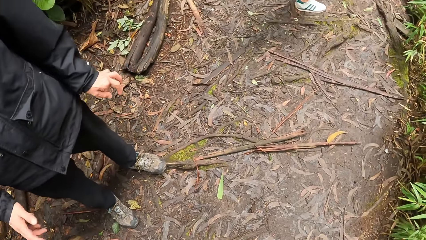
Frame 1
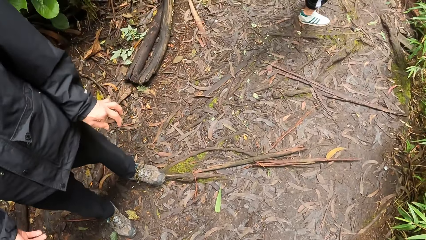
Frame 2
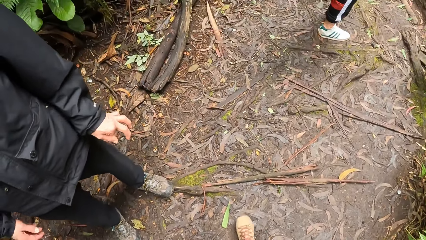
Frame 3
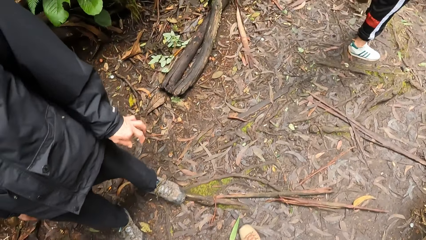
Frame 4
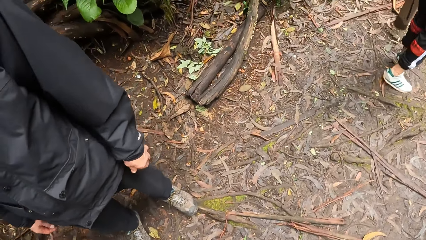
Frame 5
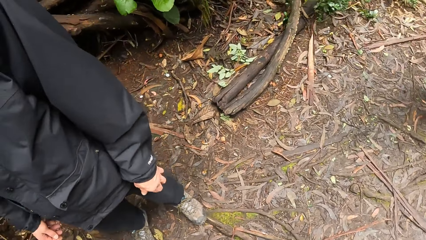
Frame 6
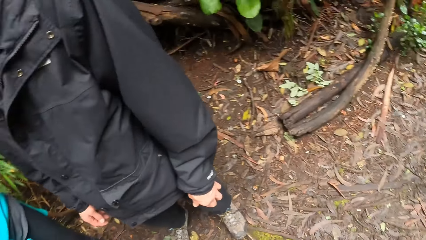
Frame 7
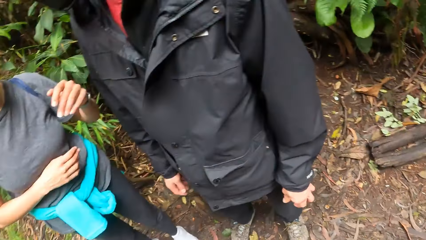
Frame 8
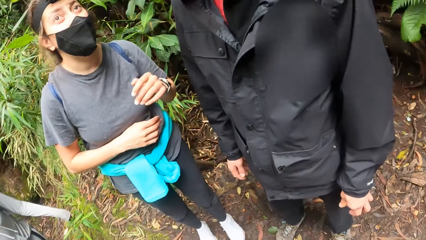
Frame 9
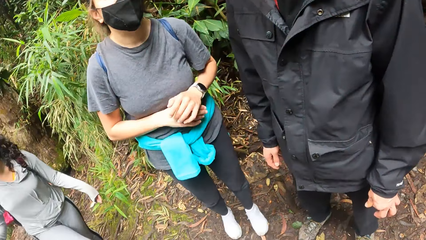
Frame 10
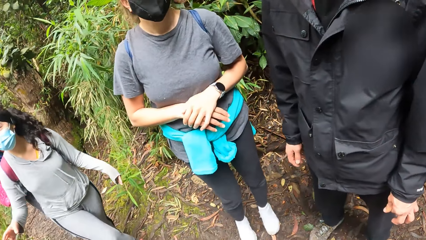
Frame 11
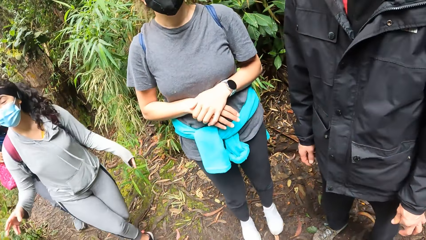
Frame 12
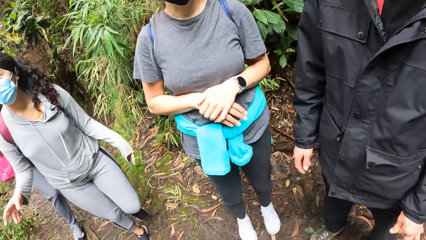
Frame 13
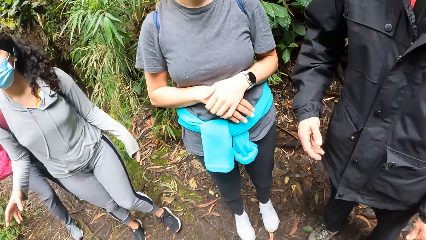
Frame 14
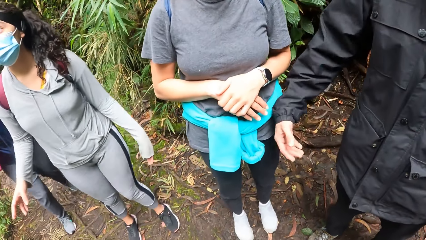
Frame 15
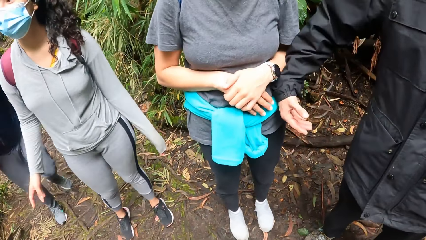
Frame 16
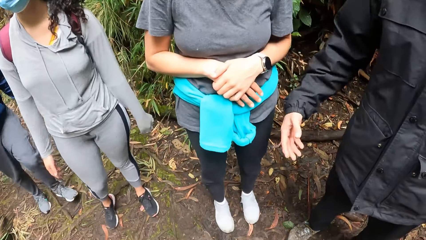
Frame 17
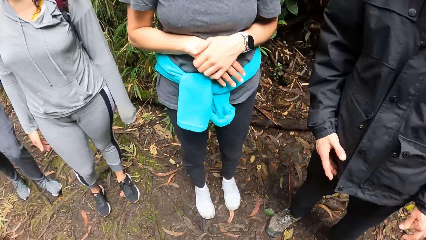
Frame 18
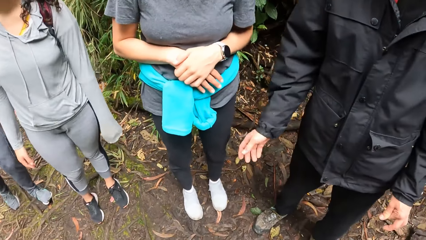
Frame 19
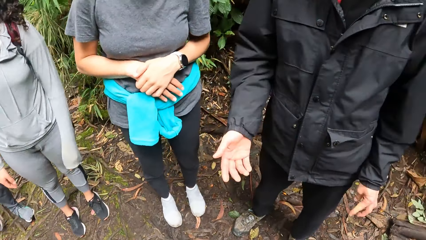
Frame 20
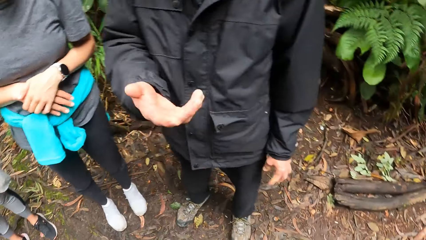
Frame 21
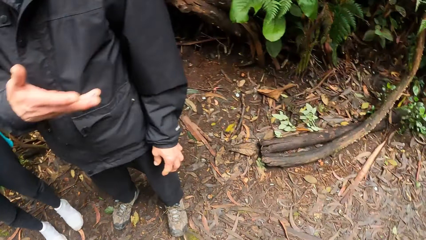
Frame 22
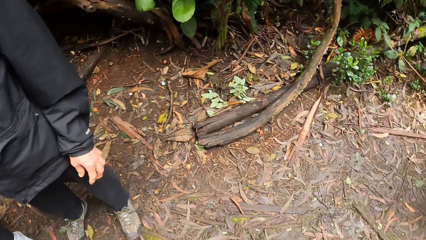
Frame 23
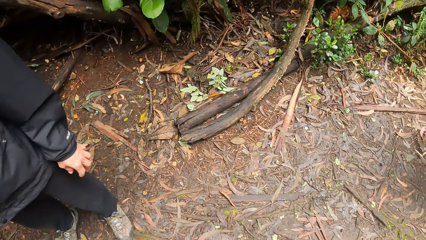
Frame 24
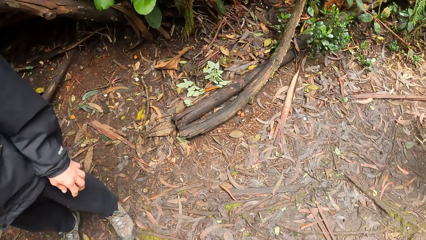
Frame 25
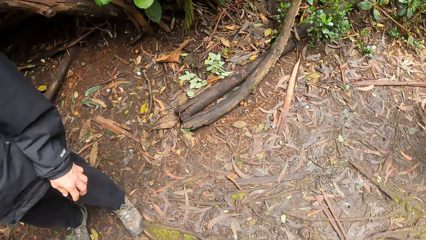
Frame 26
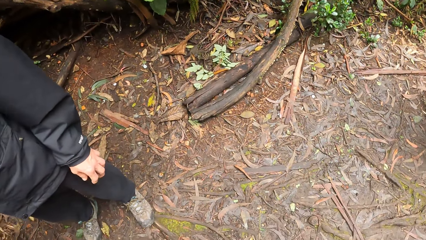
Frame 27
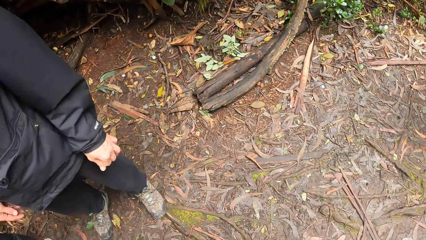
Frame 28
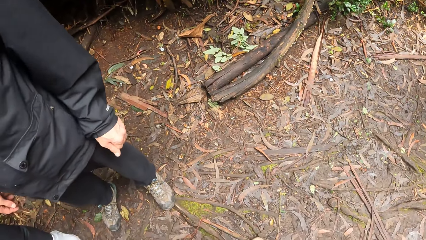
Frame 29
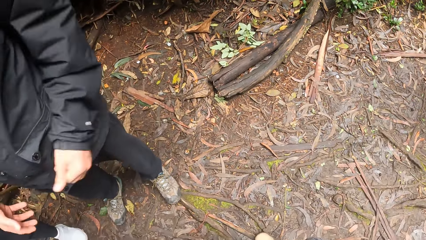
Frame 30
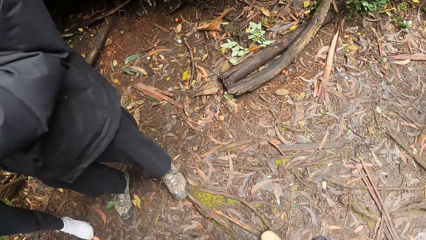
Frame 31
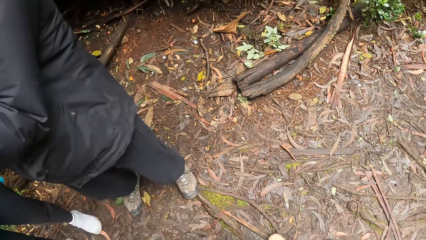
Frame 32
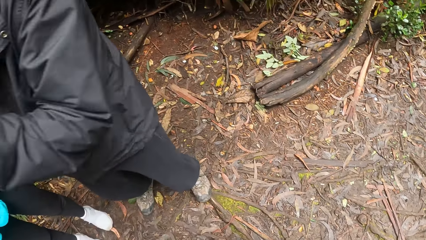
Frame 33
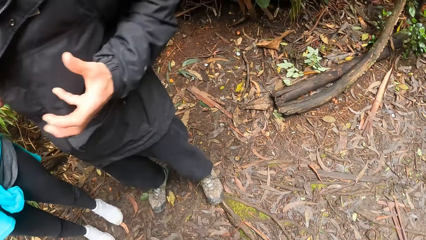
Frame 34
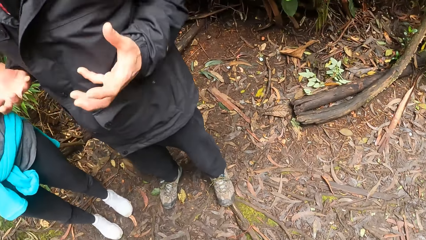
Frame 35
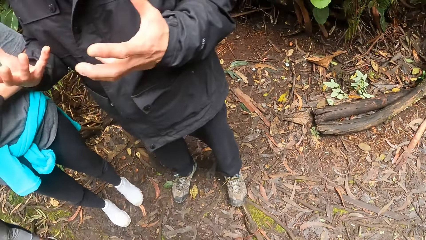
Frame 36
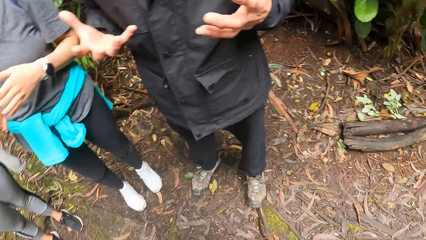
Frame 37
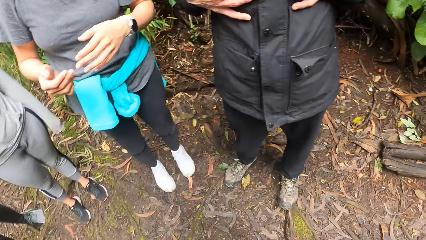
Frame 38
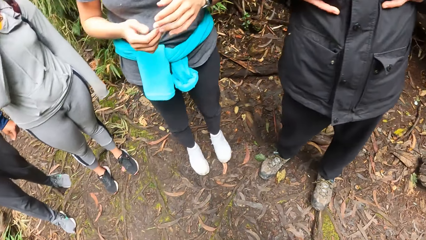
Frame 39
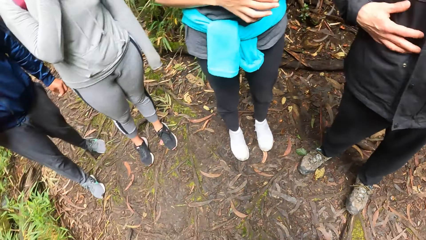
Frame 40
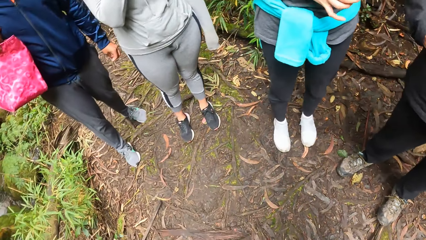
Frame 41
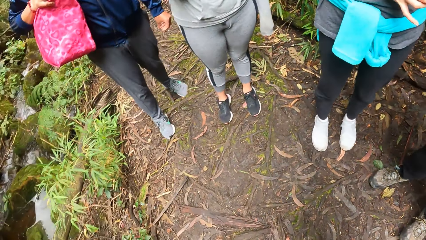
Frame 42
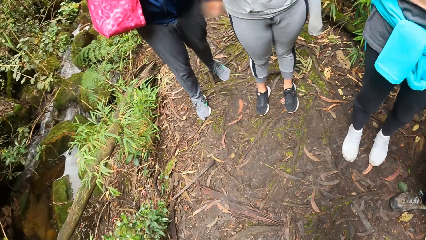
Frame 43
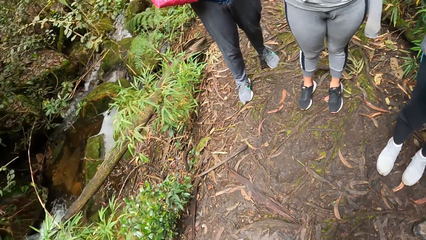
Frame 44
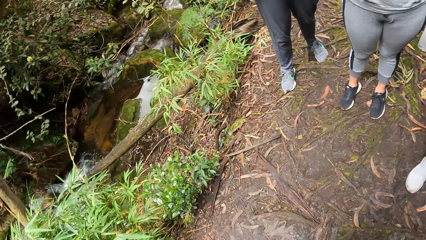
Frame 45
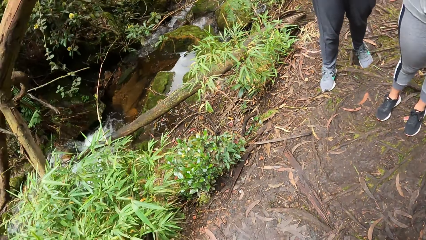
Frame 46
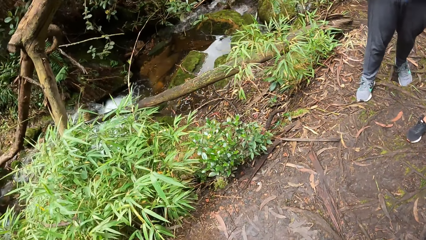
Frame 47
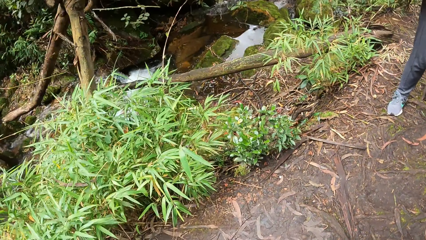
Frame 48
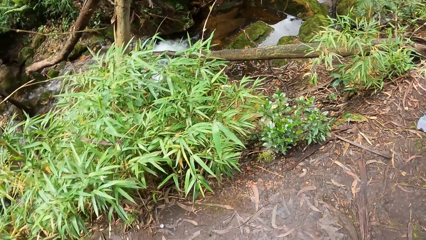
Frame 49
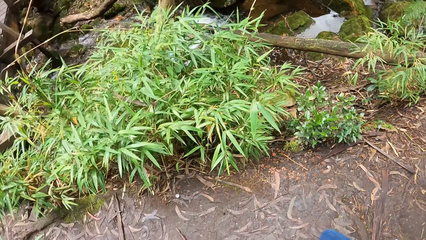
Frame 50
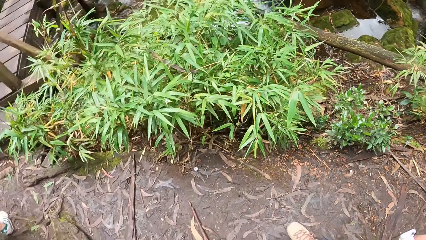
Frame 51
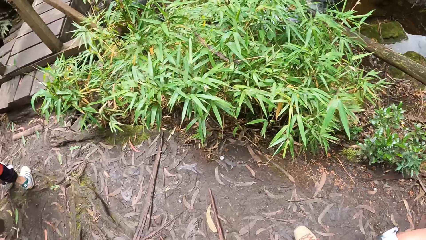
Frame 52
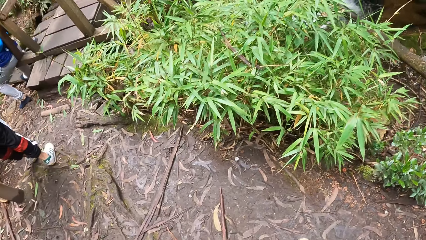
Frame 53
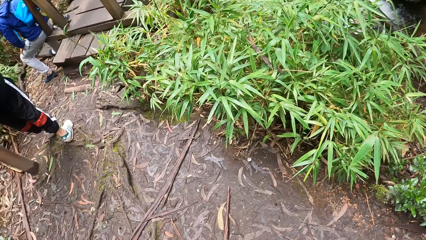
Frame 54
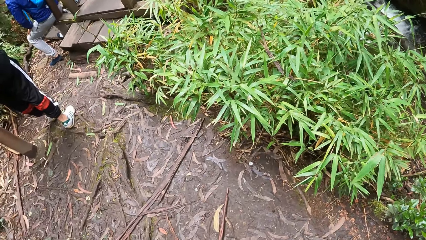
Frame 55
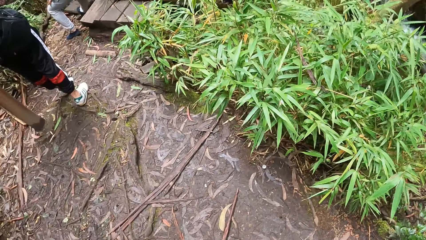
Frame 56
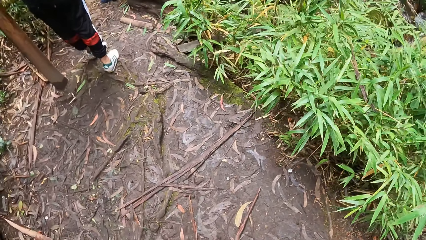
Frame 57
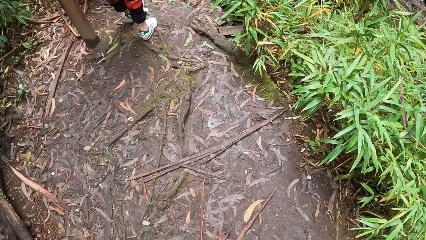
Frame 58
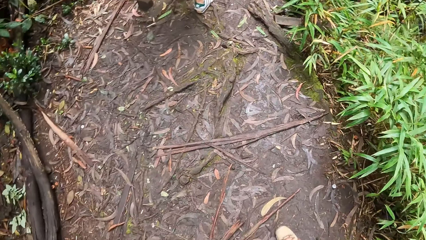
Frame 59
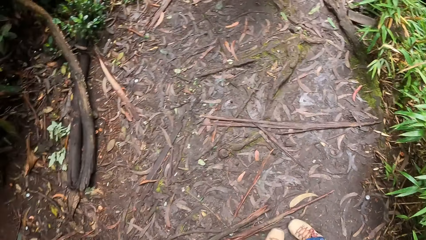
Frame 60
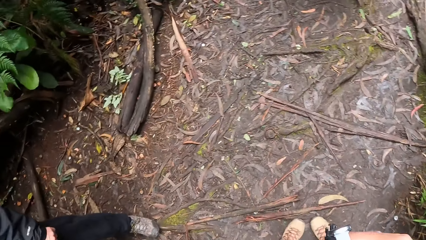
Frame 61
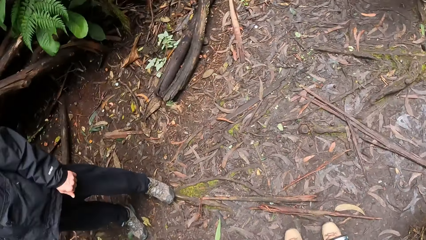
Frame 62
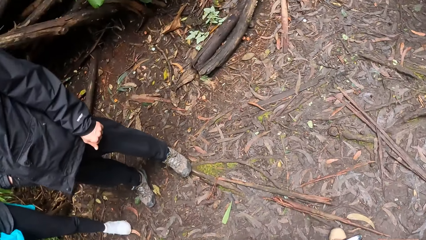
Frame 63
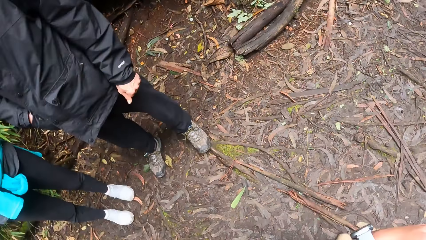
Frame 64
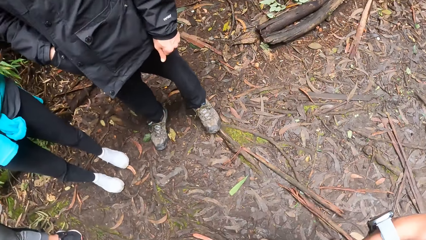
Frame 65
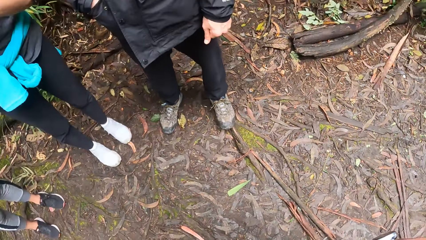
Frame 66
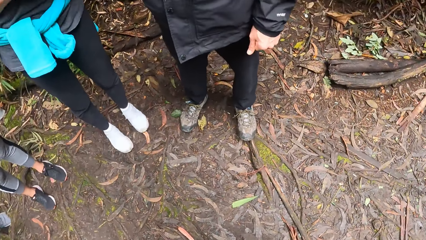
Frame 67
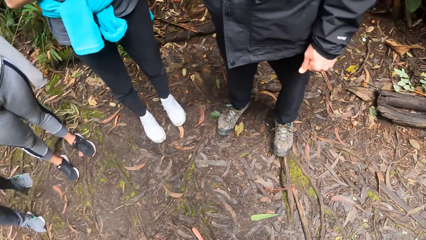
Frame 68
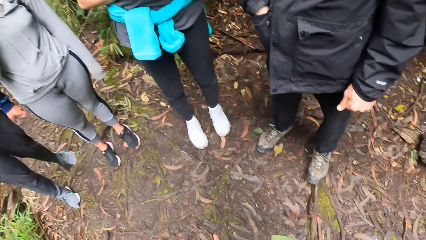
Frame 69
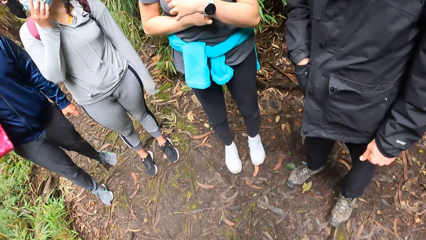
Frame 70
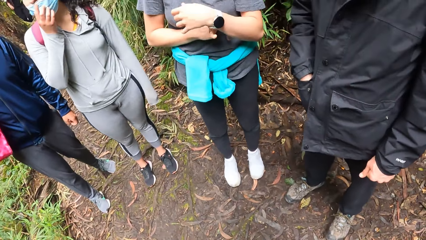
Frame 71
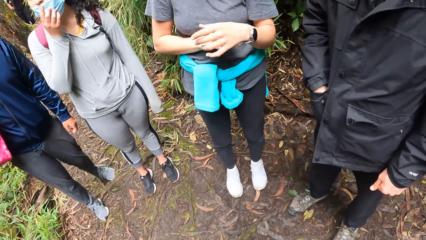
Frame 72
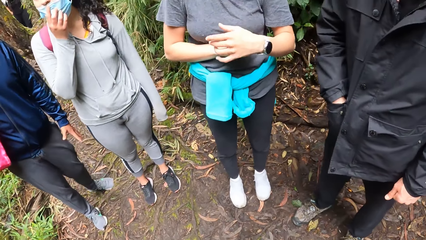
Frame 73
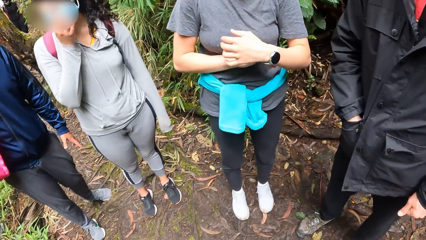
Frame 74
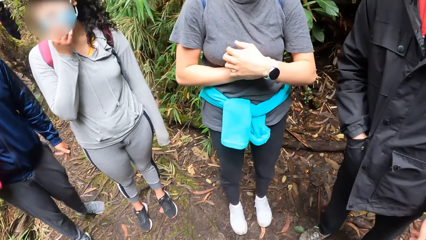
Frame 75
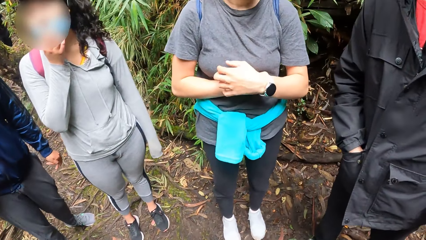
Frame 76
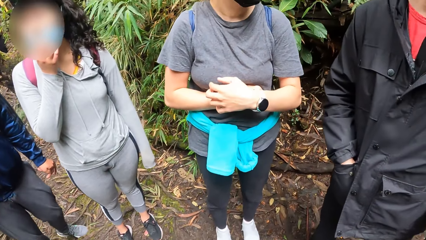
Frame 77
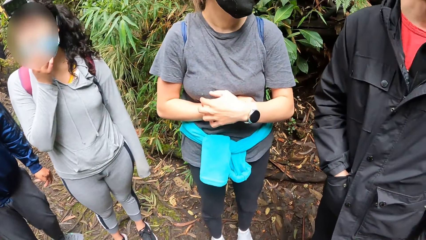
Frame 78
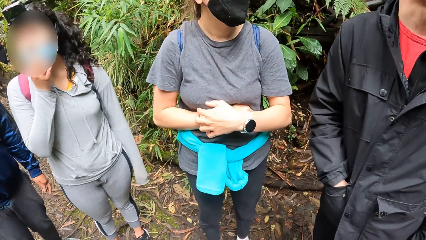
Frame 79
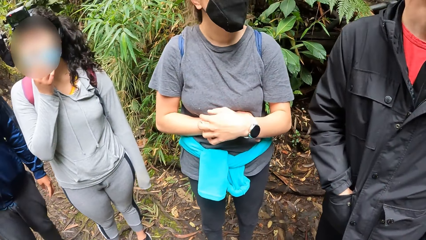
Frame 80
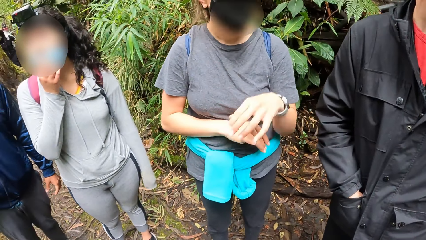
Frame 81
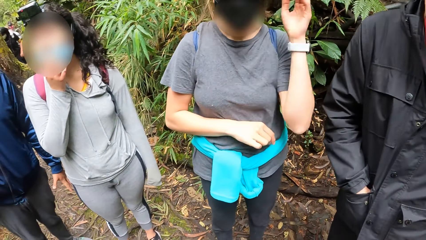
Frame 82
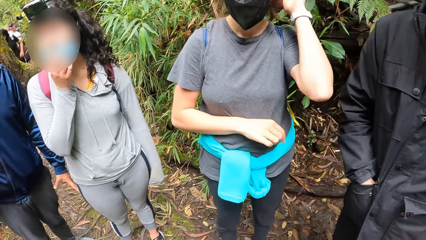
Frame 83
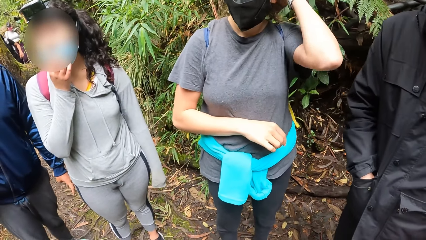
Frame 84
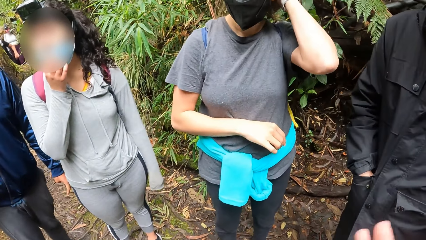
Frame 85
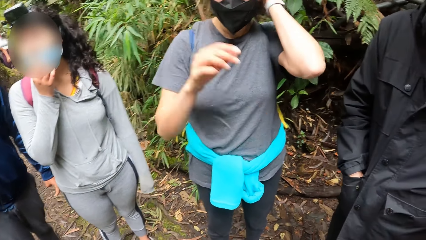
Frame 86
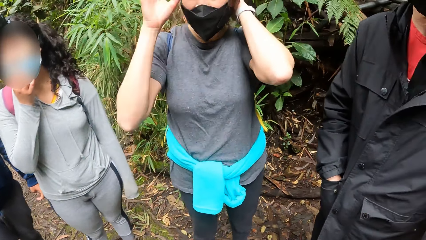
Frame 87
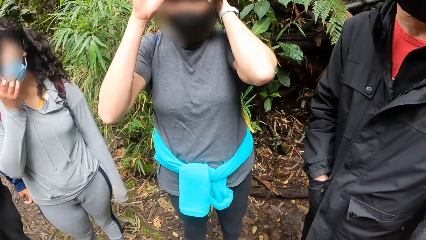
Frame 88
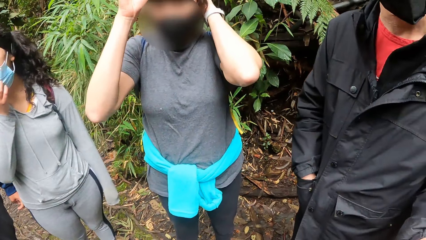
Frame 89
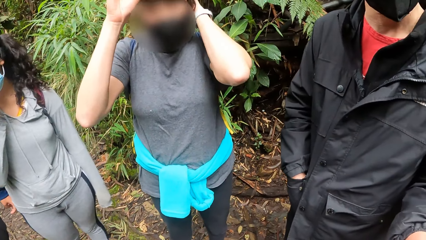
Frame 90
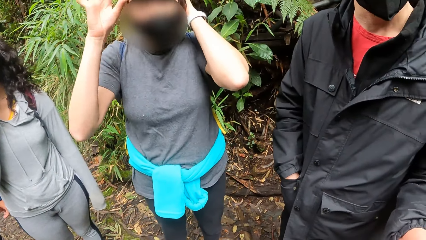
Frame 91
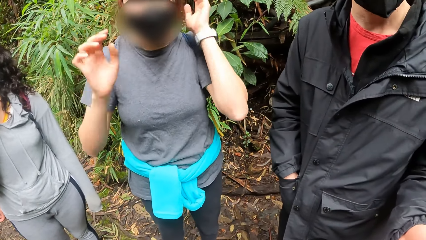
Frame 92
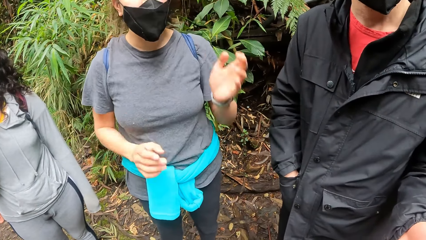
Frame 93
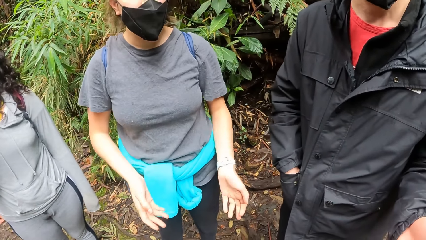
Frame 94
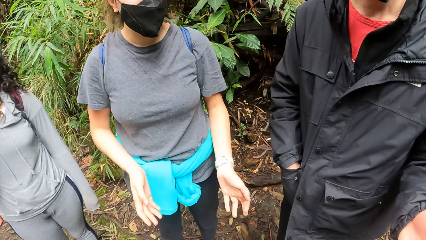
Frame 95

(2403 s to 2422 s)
The camera wearer walks forward. The woman walks up the pathway with a man towards the camera wearer. Another man gestures at the camera wearer. The camera wearer looks around the ground. The other man gestures at the camera wearer. The camera wearer turns around on the pathway. They look around the stream. They look at the woman. Another woman gestures at the camera wearer.
